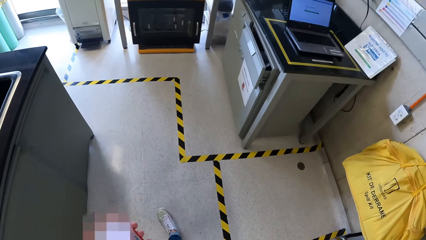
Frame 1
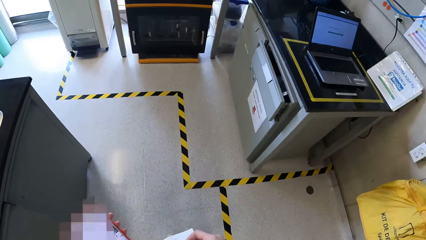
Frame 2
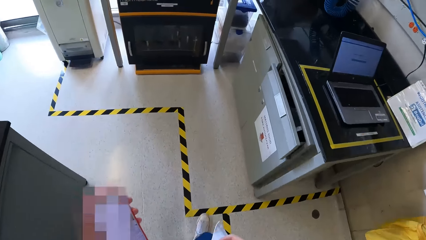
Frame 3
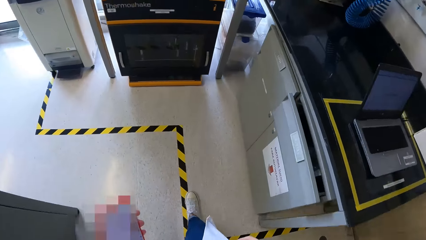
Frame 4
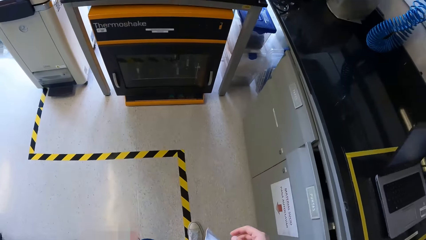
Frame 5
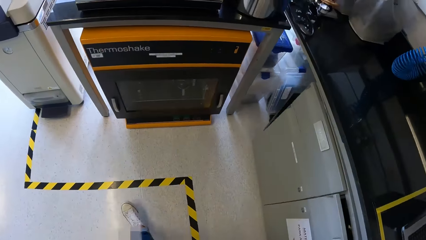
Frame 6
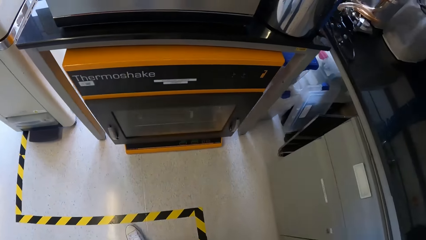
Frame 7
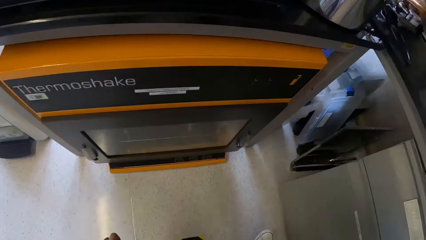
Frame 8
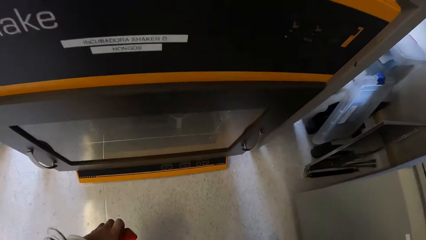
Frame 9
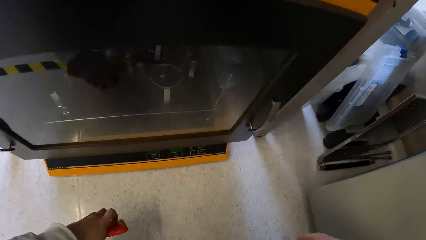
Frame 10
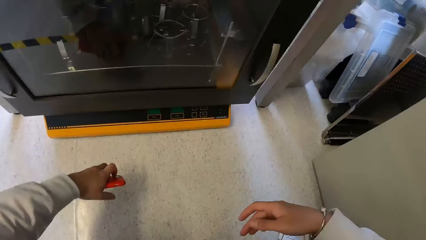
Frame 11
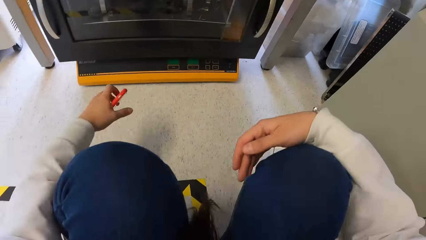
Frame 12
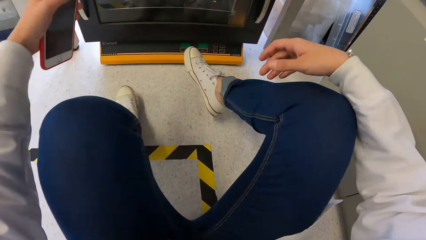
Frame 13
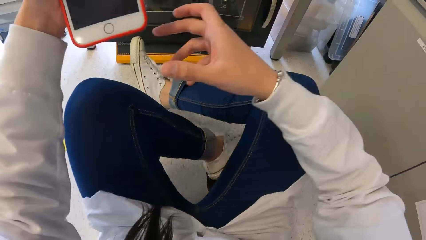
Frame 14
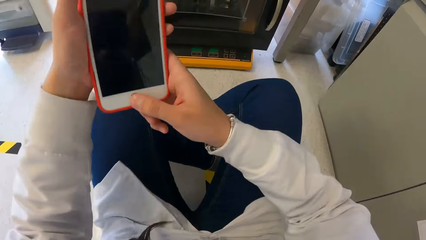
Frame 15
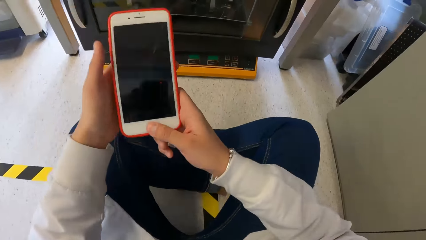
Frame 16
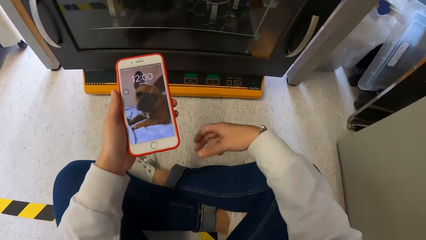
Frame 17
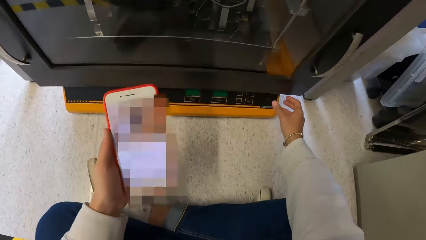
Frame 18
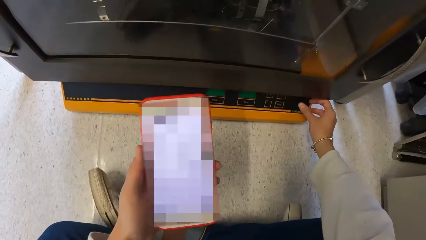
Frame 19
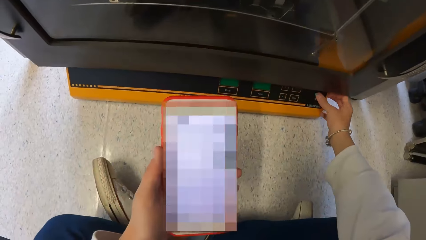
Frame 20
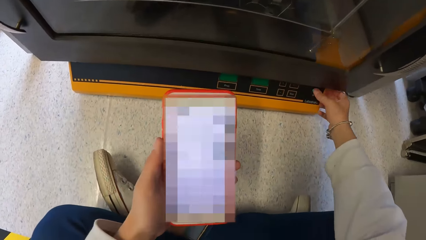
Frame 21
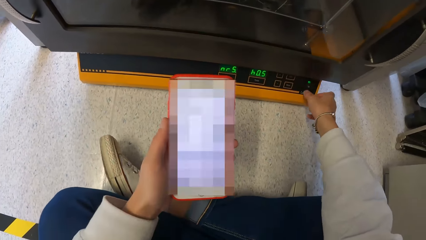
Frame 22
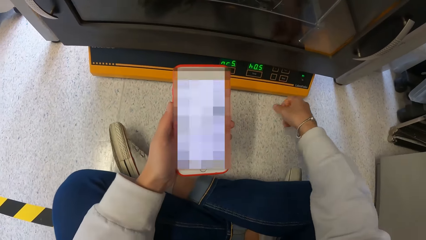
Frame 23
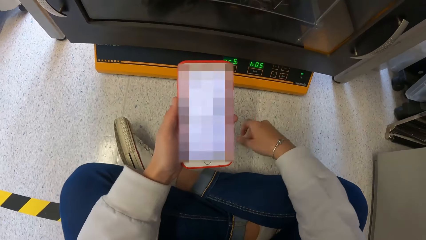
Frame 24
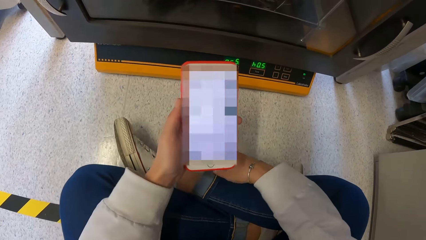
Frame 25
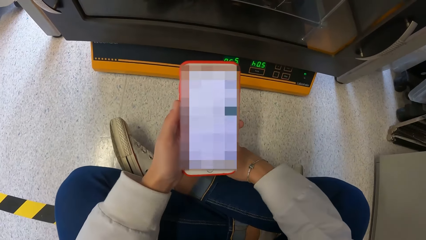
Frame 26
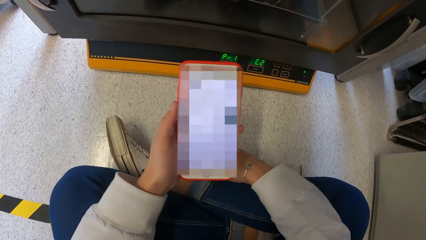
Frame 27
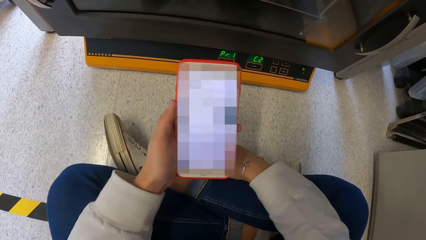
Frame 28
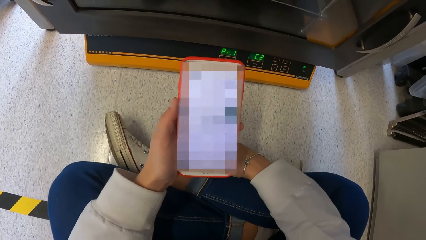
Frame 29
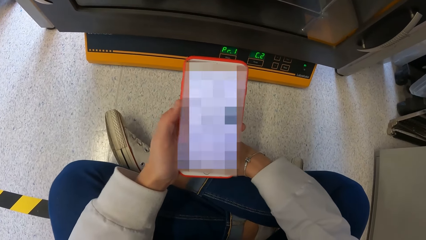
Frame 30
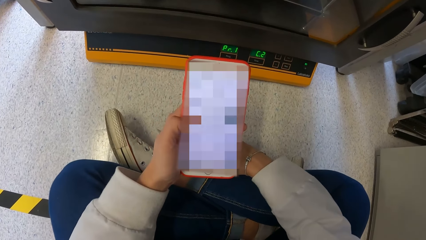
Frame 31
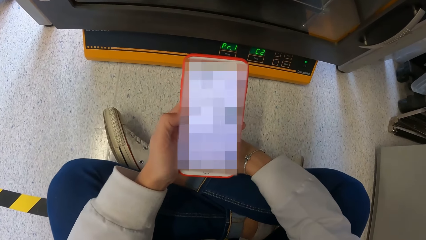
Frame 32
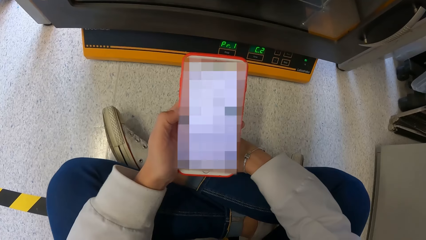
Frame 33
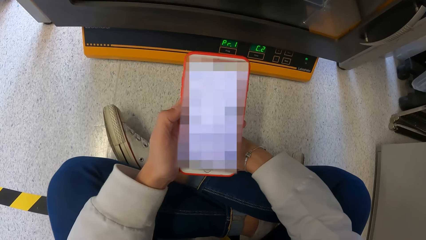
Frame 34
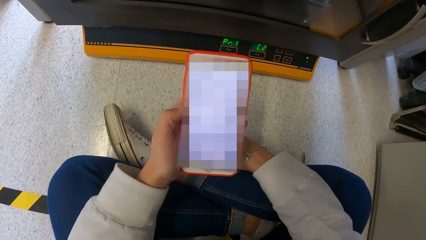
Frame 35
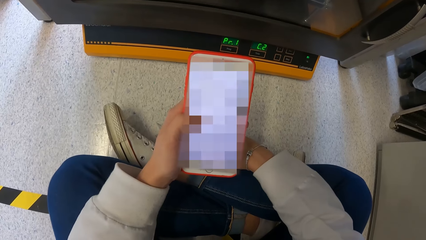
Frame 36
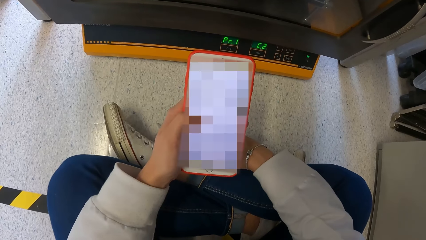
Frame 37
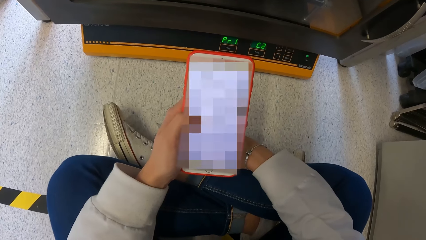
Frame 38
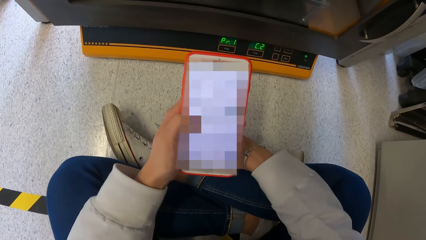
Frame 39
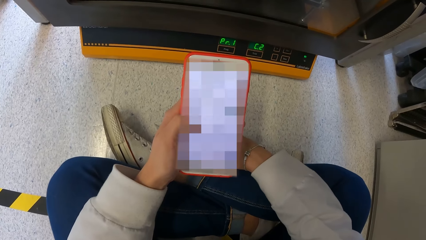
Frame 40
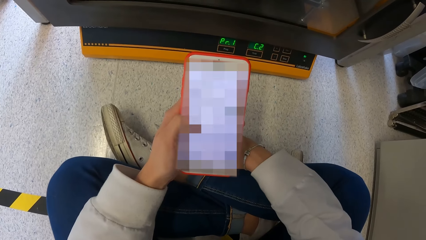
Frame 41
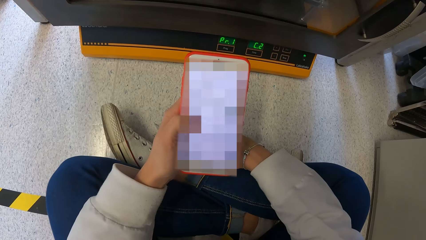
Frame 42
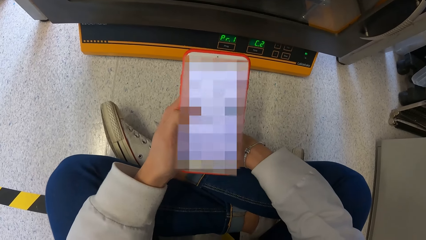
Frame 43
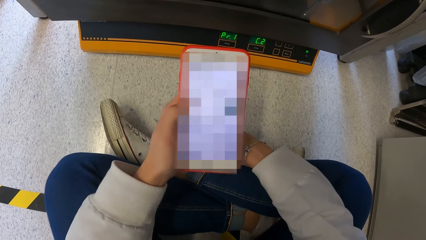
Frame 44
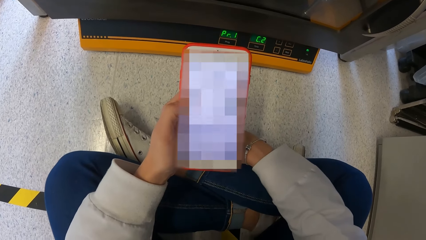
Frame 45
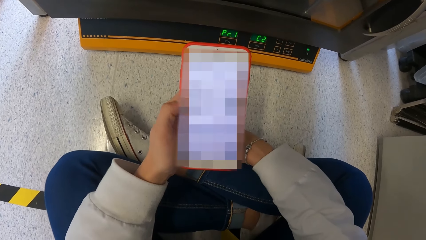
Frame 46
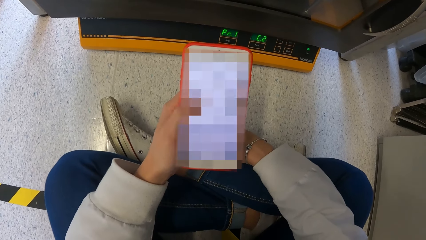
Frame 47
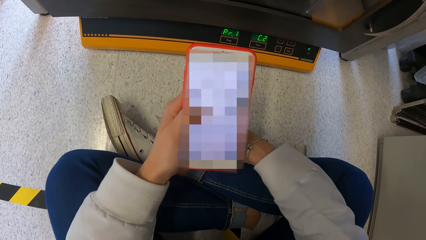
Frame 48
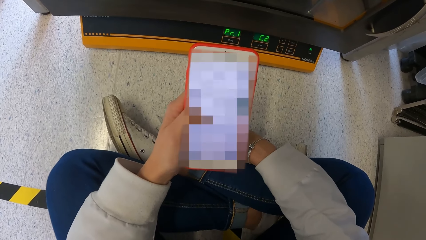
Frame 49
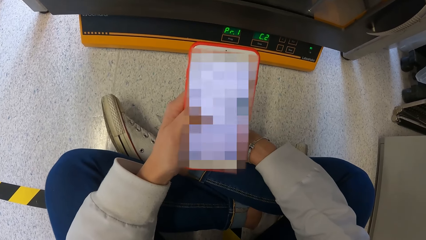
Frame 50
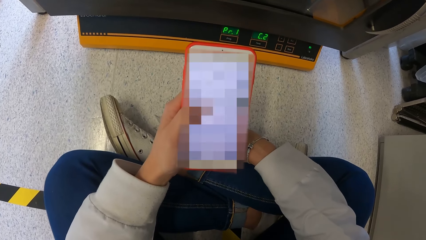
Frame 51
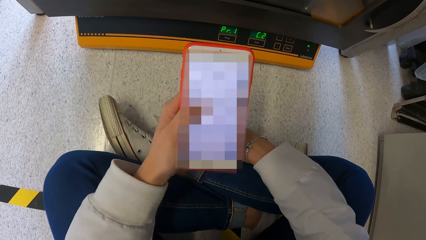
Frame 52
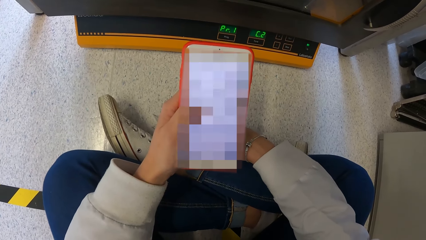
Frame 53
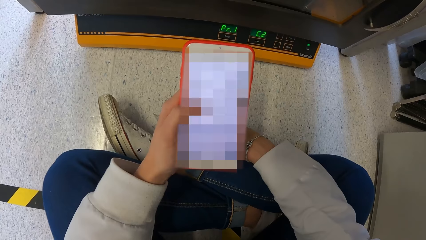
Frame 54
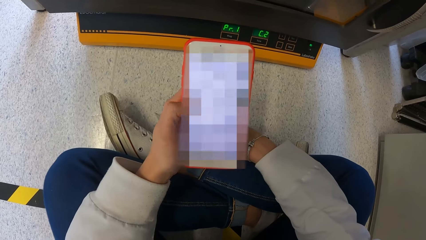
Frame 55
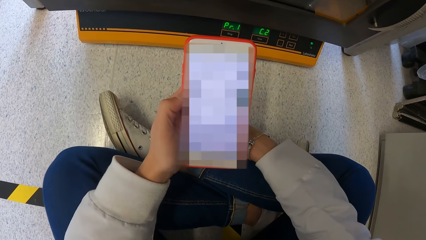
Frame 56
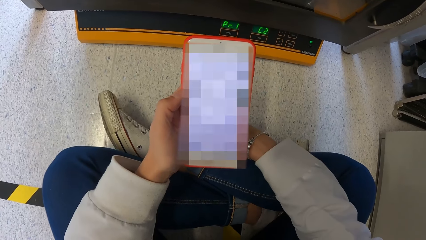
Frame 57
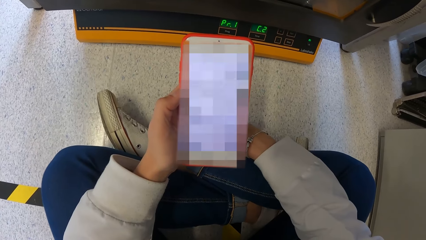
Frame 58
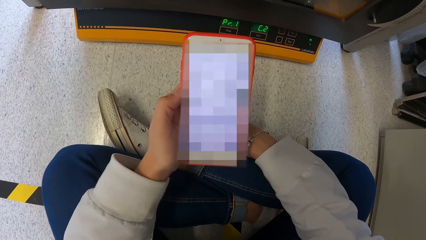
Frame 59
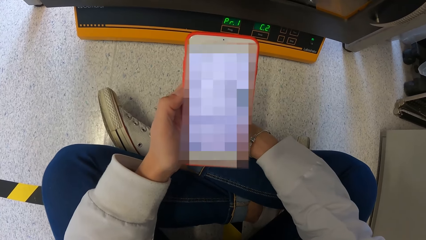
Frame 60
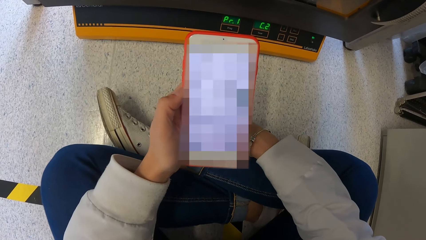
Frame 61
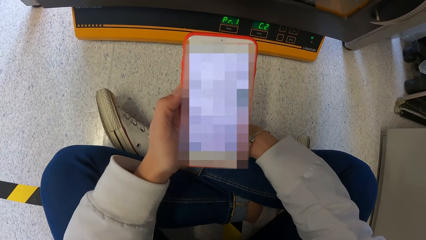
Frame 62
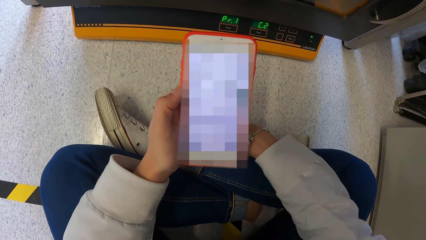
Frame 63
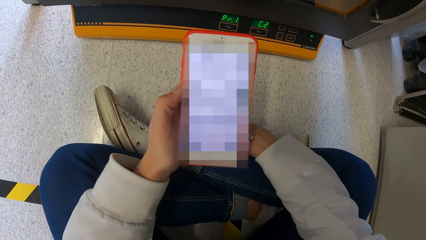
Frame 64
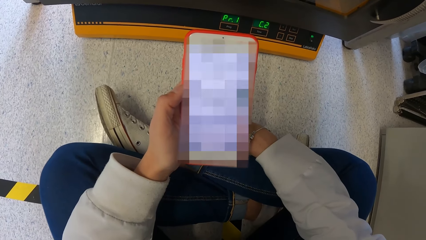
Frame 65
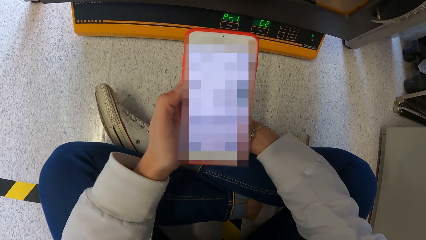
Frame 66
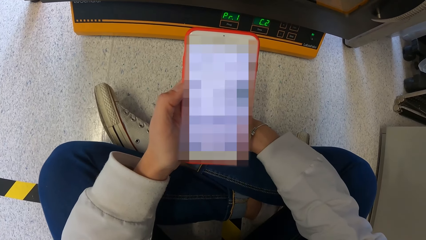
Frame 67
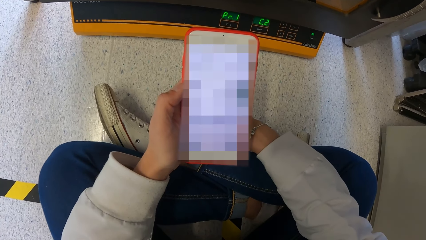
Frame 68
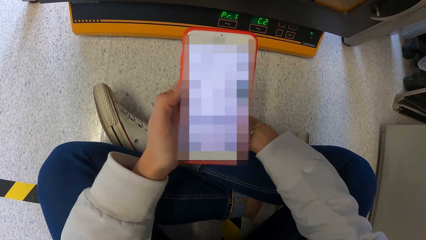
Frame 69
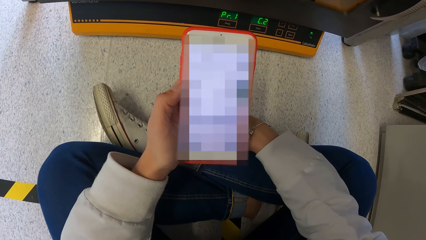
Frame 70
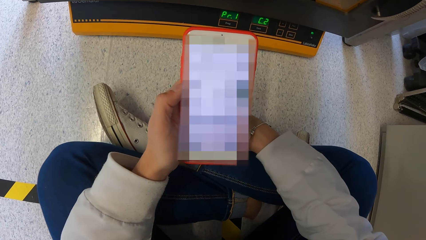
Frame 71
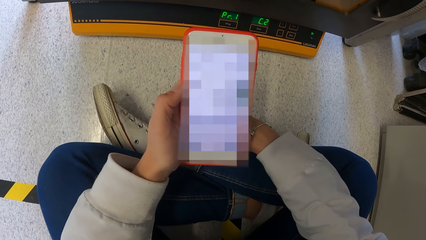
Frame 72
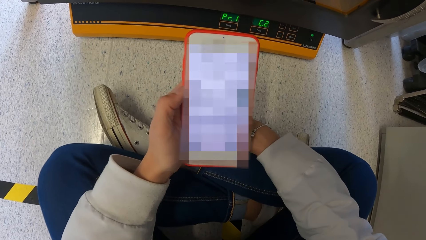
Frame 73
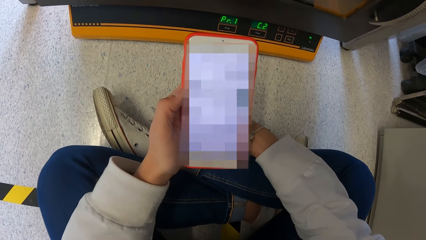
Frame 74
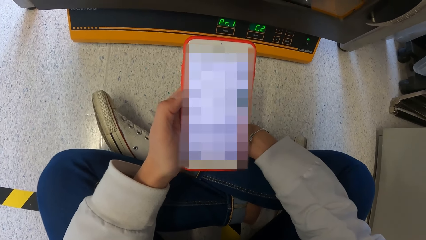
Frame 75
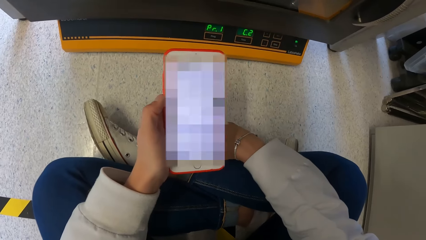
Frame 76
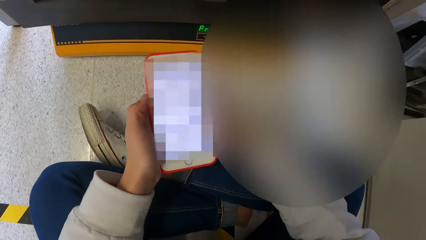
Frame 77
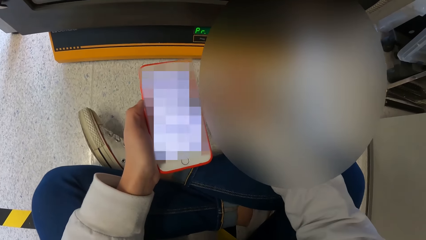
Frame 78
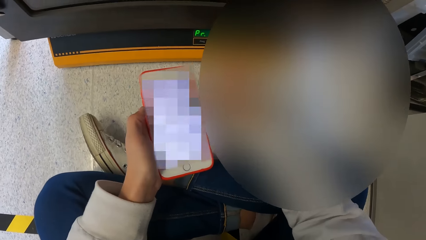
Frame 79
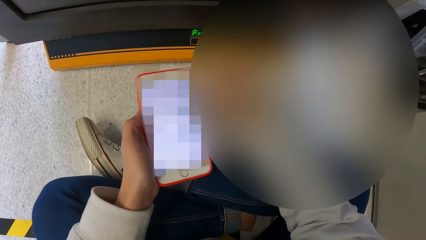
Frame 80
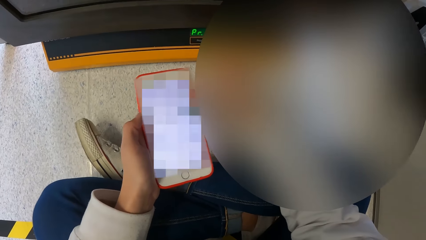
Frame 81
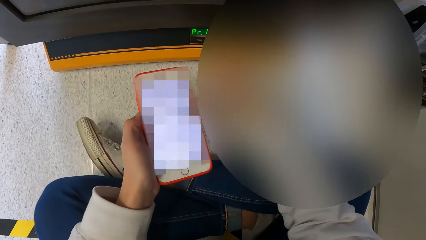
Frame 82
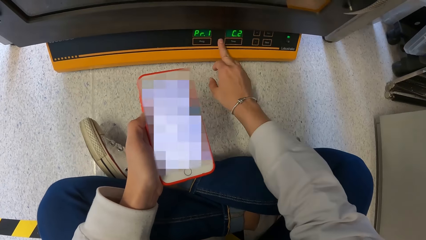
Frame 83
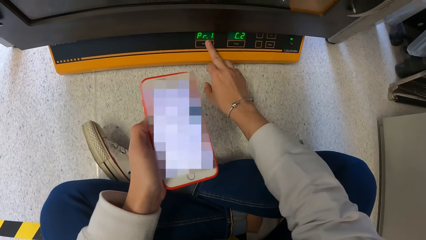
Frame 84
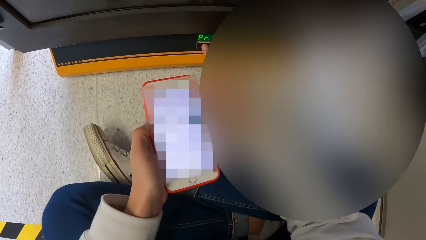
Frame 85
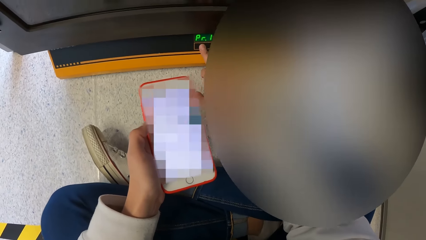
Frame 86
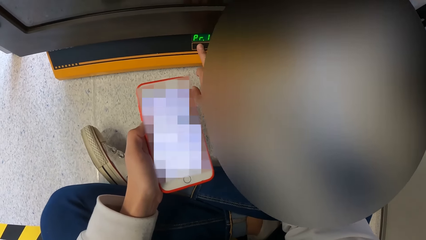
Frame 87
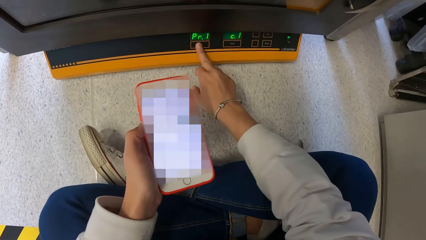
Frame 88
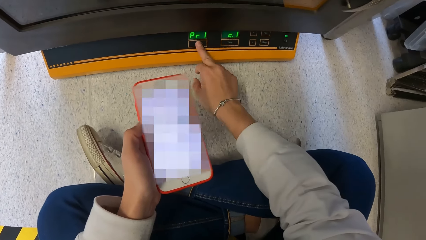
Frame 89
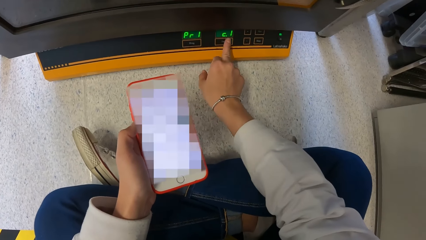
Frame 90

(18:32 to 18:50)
The camera wearer sits down. He operates an incubator shaker machine with his right hand. He operates the phone with his left hand while seated. He presses the machine.
